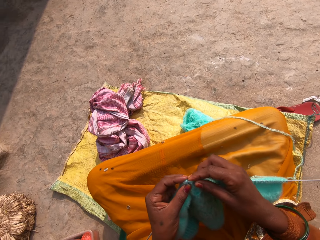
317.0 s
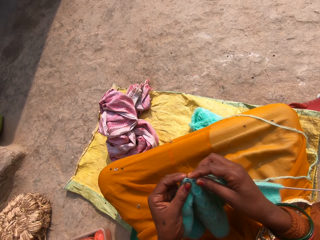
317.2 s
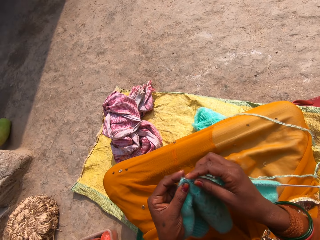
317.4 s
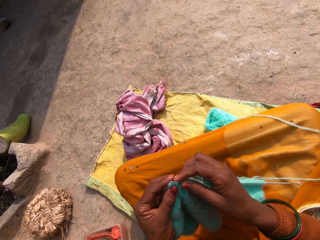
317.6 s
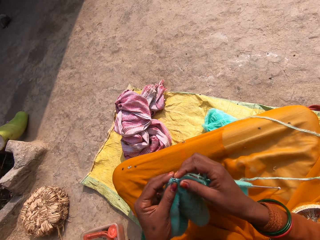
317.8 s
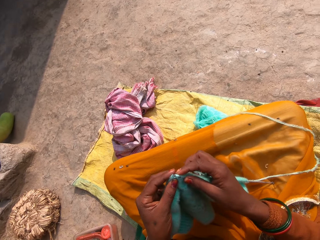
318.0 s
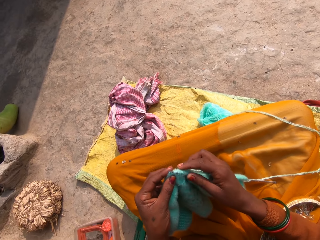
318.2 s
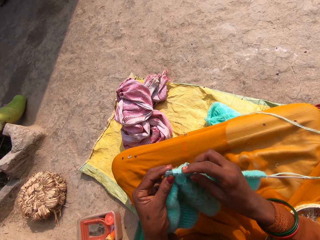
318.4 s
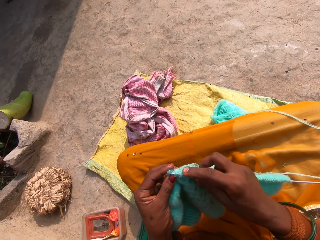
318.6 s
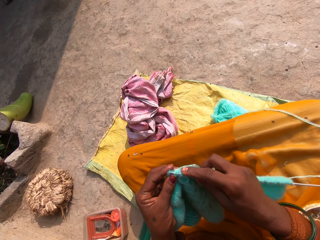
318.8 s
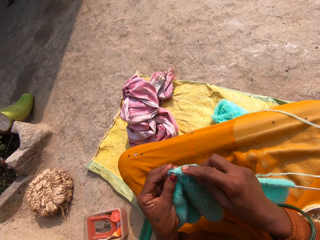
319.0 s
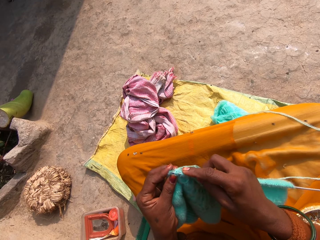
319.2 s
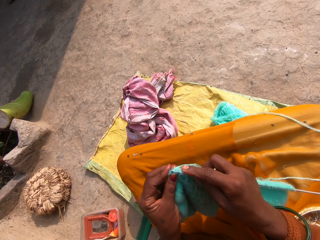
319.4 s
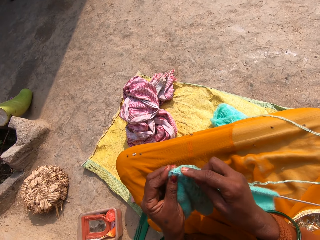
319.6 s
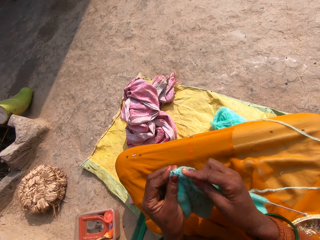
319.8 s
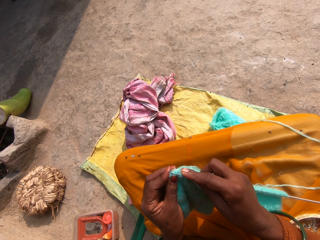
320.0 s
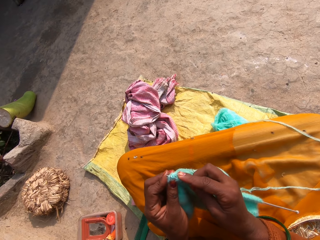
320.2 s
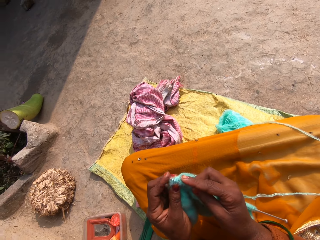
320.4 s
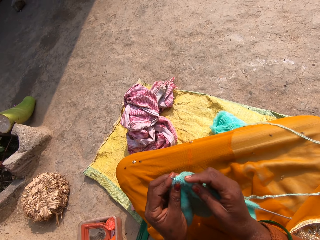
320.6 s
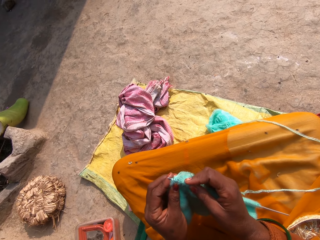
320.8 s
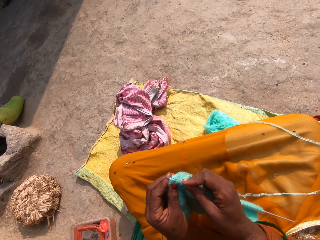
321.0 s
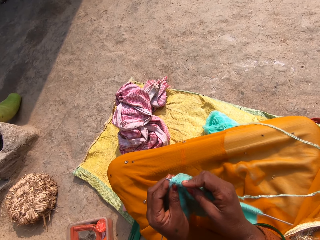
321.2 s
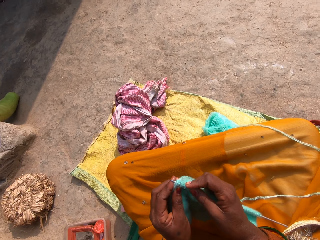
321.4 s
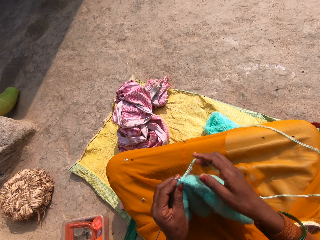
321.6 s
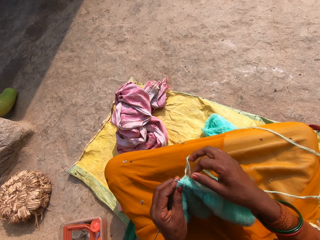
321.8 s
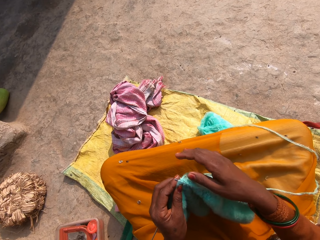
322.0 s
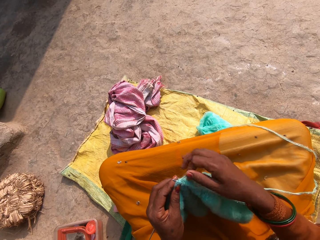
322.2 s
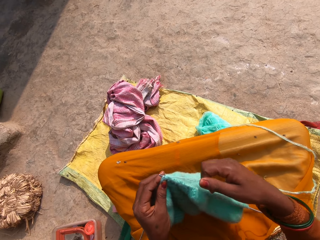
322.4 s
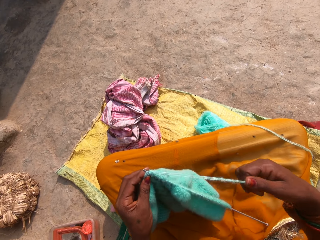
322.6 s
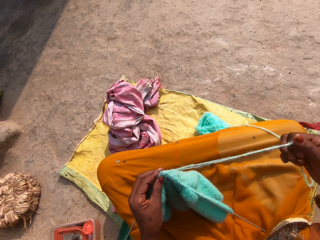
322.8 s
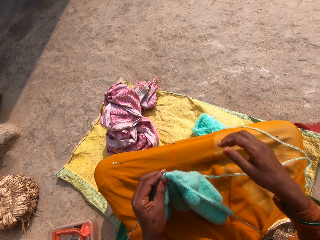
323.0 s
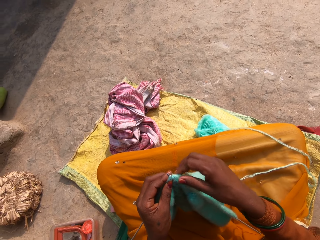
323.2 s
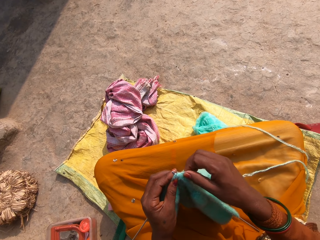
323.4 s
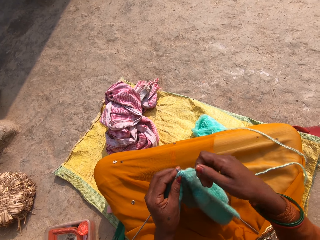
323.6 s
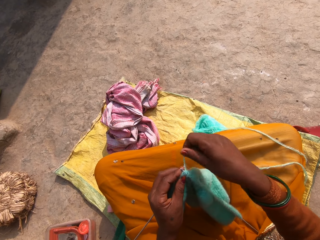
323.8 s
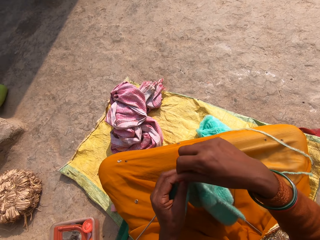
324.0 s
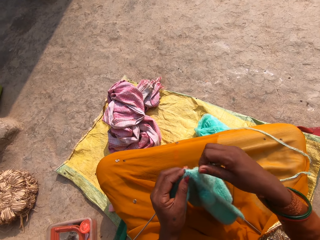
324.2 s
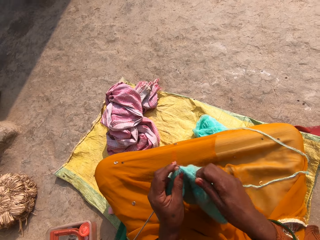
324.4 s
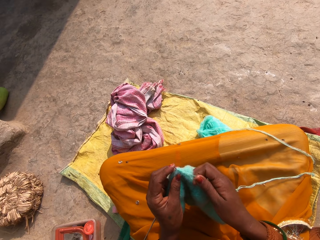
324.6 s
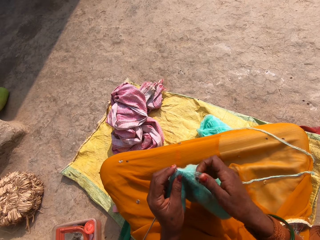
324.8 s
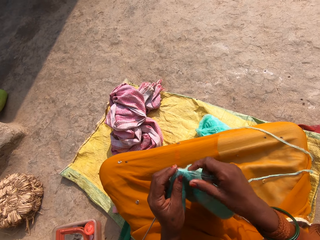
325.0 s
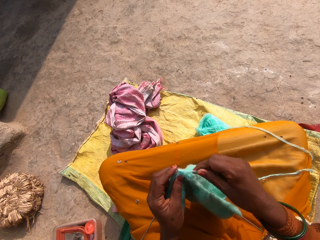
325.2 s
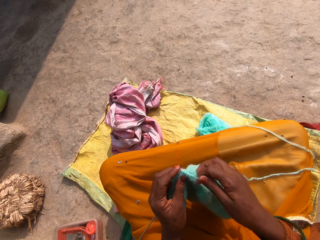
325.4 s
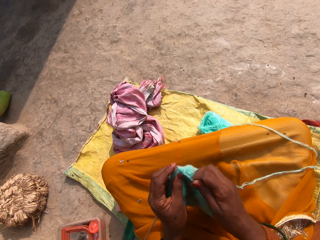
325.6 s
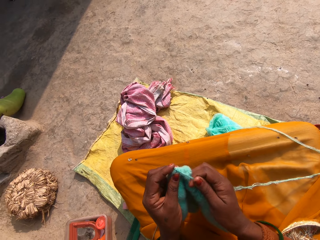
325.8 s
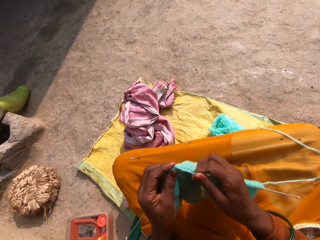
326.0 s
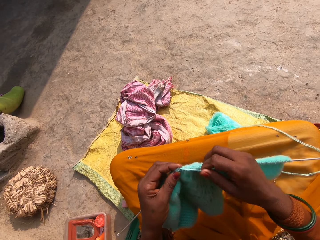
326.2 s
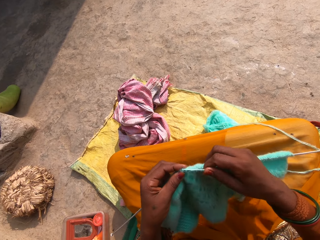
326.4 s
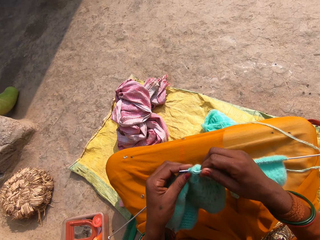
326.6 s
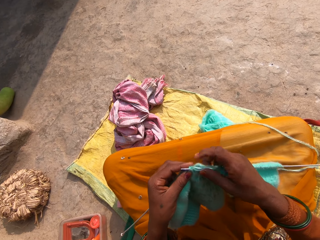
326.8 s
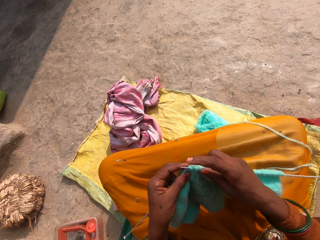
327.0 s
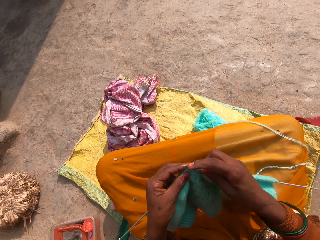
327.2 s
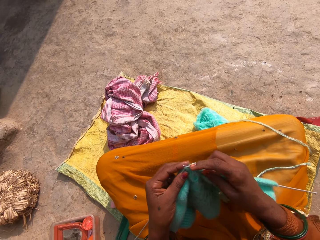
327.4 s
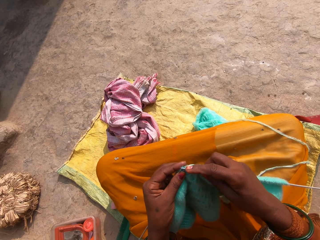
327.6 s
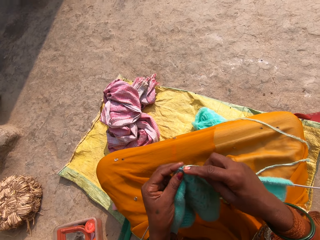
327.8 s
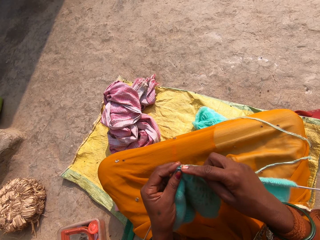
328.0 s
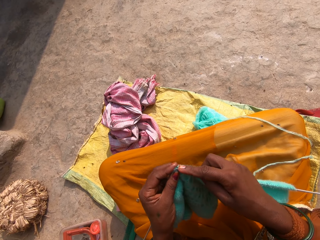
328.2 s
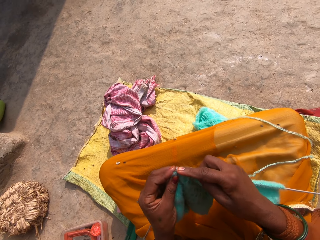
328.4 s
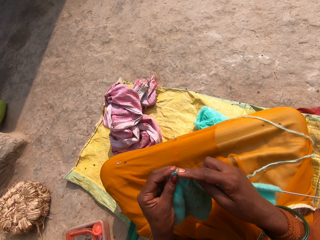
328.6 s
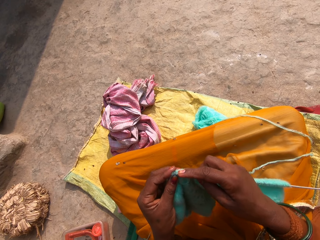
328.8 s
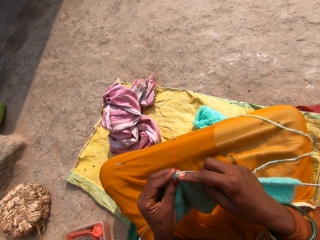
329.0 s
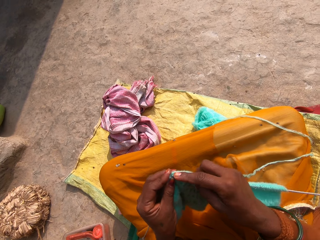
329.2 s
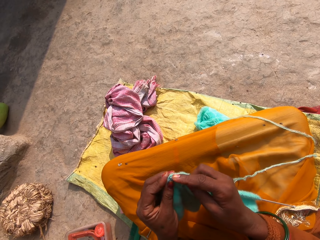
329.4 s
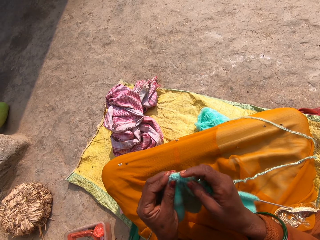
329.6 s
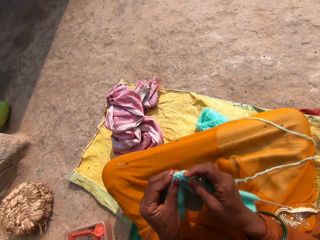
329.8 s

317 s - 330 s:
The camera wearer places their hands on their thighs while knitting. They knit the fabric. They move their fingers while knitting. They raise their right hand. They return the hand on the fabric. They pull the knitting thread. They drop the knitting thread down. They place their right hand on the knitted fabric. They pull the thread. They roll the thread on the crochet. They place the thread on the side of the knitted fabric. They knit. They hold the thread. They move the thread. They knit. They move their fingers while knitting.

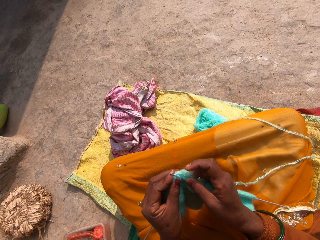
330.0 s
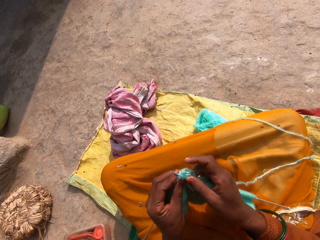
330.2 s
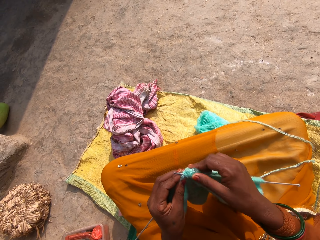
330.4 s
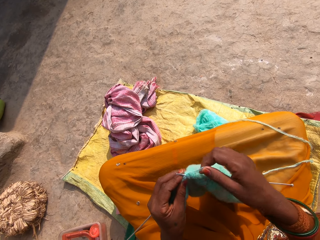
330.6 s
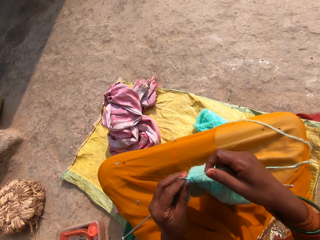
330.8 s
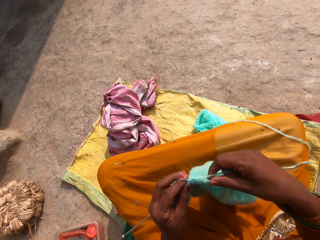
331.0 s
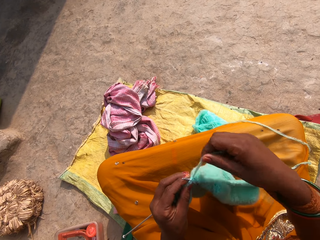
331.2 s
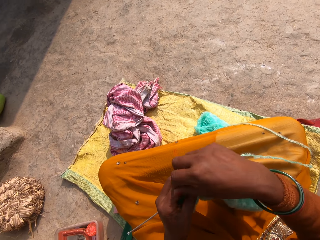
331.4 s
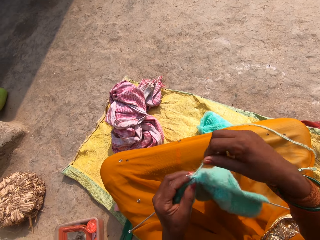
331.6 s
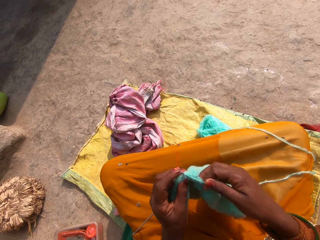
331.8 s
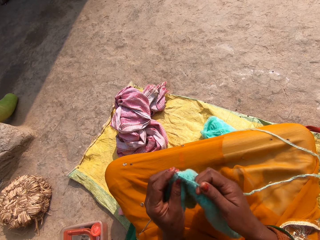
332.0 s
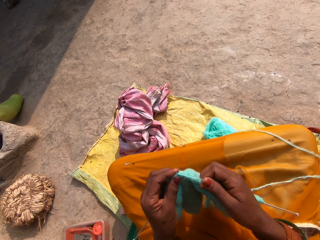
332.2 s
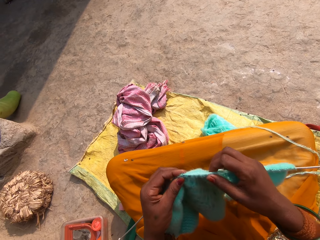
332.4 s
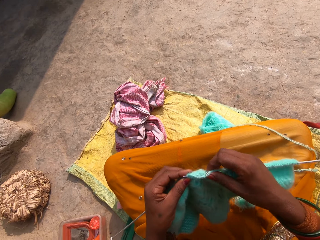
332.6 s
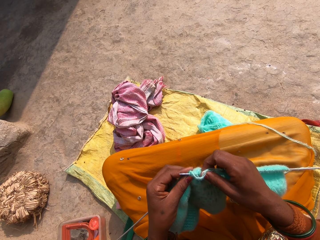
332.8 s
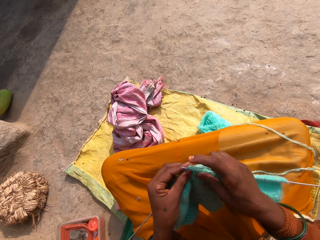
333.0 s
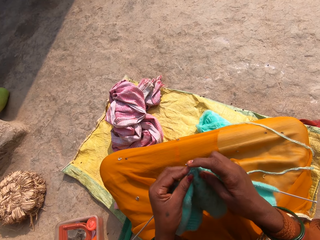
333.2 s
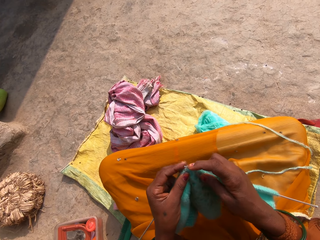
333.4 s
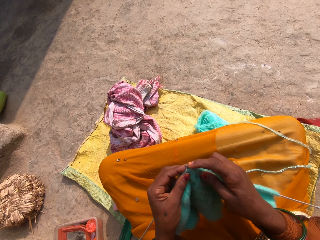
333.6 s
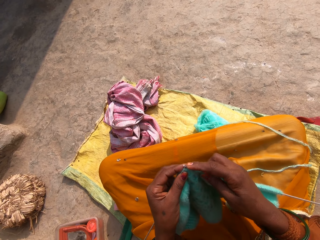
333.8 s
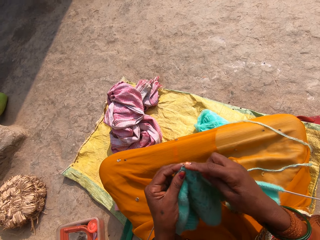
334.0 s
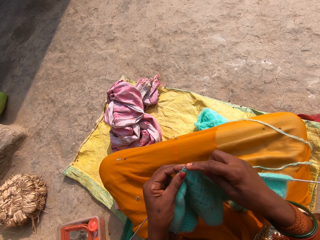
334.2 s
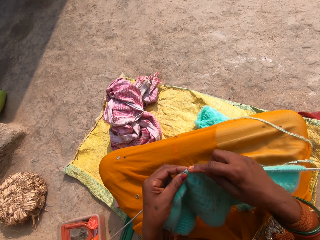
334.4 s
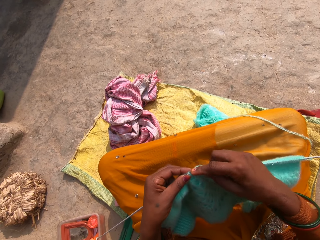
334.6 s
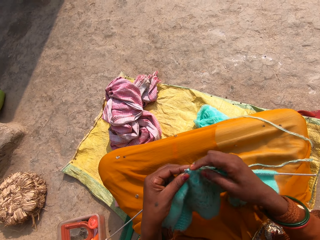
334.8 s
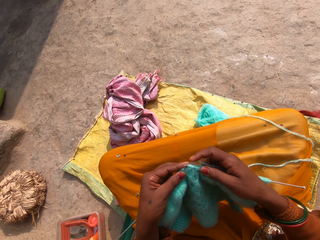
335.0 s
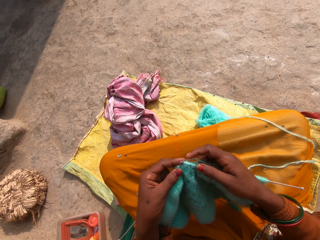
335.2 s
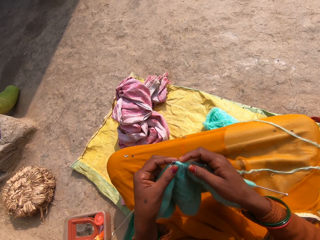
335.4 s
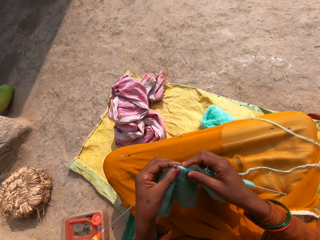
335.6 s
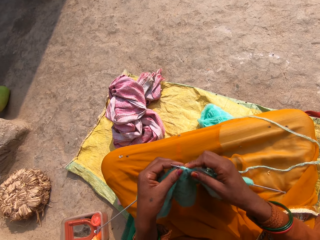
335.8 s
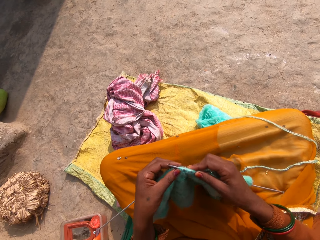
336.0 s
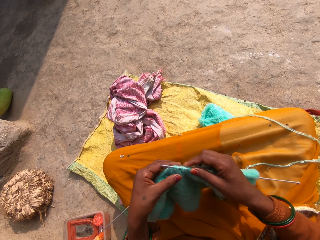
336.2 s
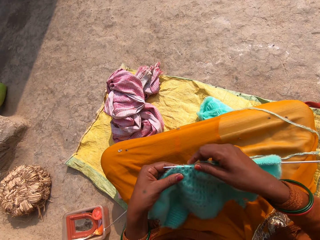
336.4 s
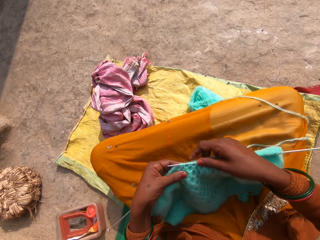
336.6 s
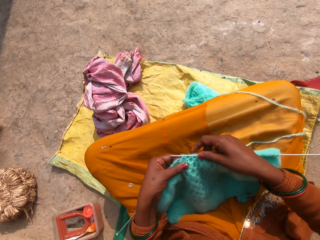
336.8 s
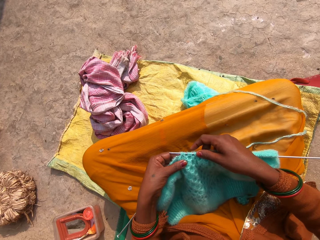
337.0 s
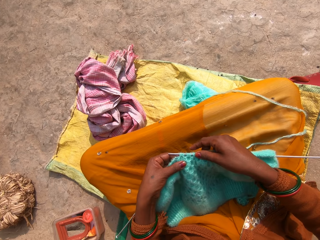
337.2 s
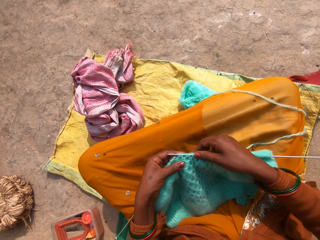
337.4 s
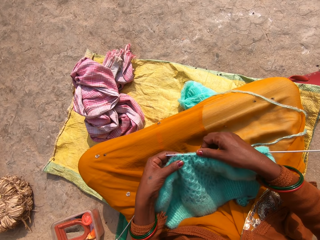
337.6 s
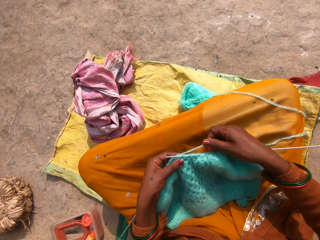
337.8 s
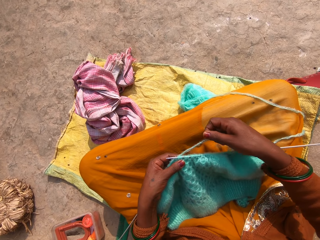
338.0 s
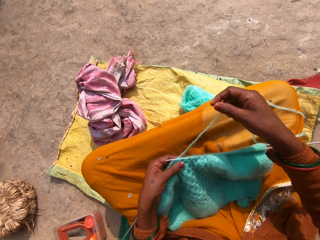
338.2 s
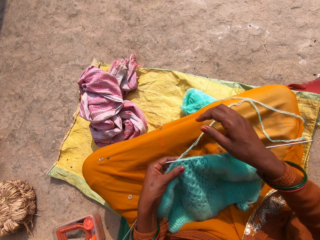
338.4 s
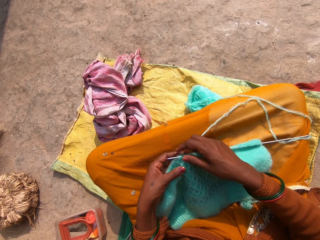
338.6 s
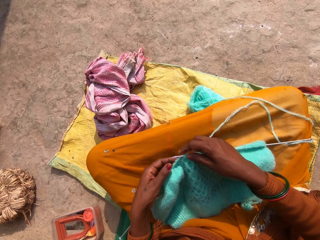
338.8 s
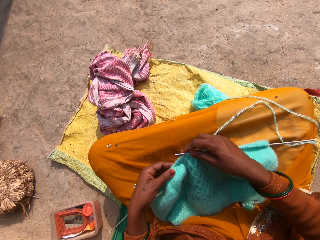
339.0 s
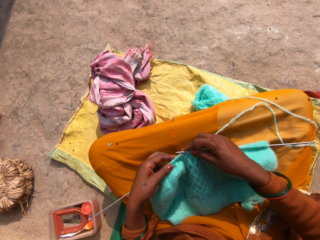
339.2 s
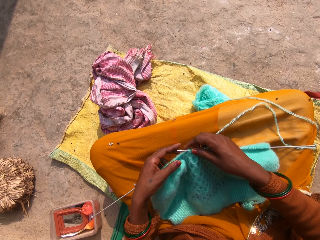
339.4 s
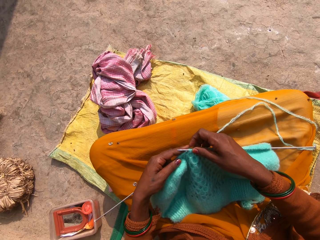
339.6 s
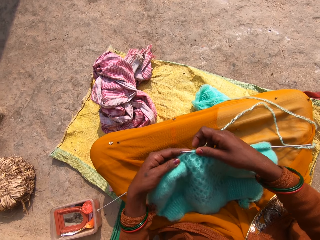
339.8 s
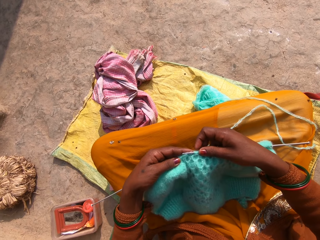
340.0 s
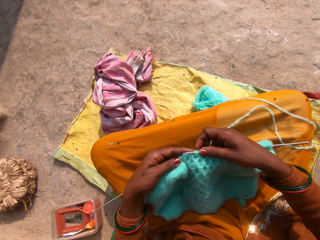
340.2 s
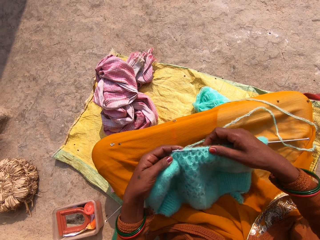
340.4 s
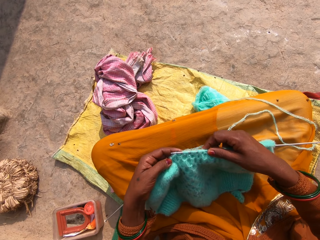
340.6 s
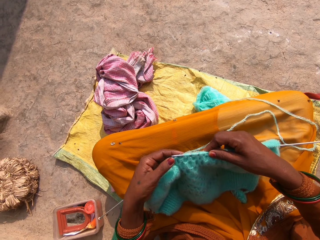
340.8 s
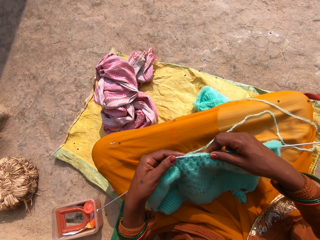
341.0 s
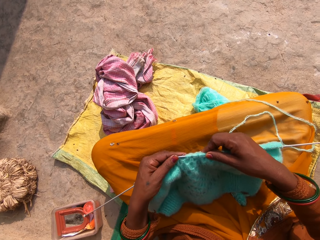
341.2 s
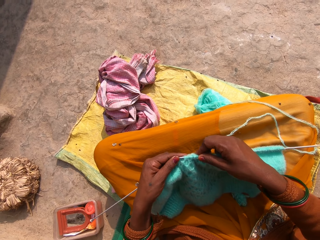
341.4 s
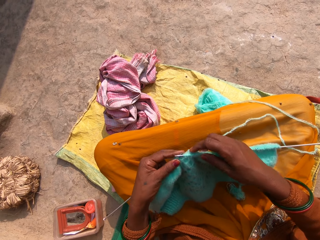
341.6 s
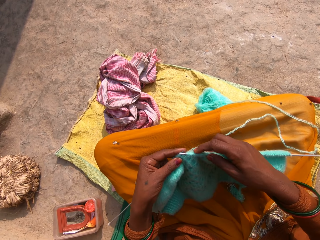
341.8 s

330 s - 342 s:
The camera wearer holds the knitting thread. They raise the thread and roll the thread on the crochet. They knit. They move the crochet on the knitted fabric. They knit. They move their hands while knitting. They place their hands down on their thighs. They move a hand on the knitted fabric, pick the thread, raise the thread and throw off the thread. They place a hand on the knitted fabric. They move their left hand on the fabric and place their left hand on the fabric. They knit and move their fingers while knitting.
